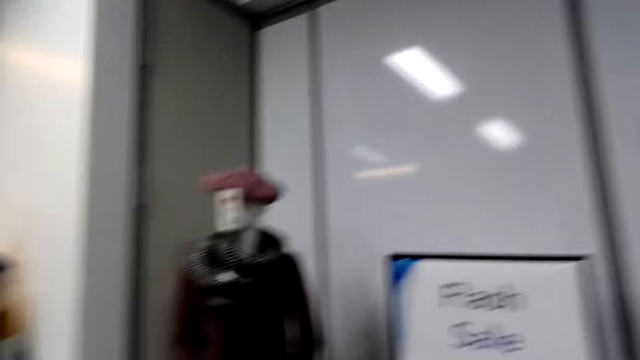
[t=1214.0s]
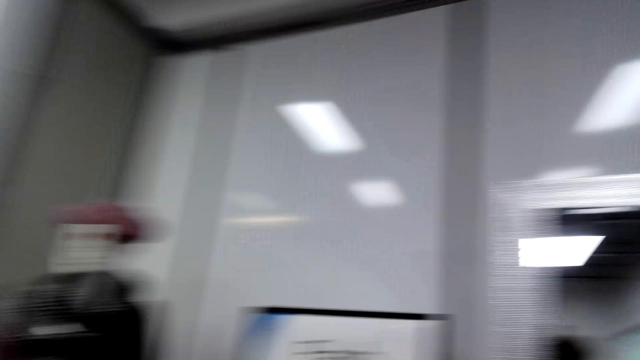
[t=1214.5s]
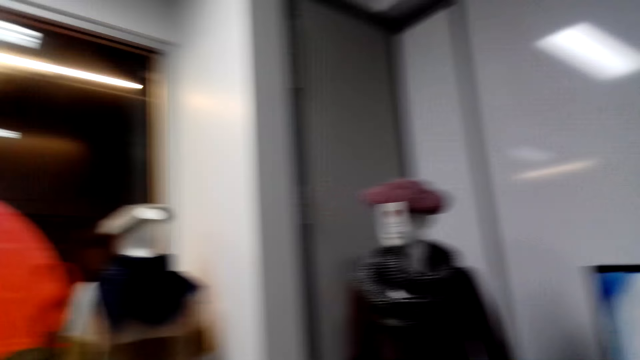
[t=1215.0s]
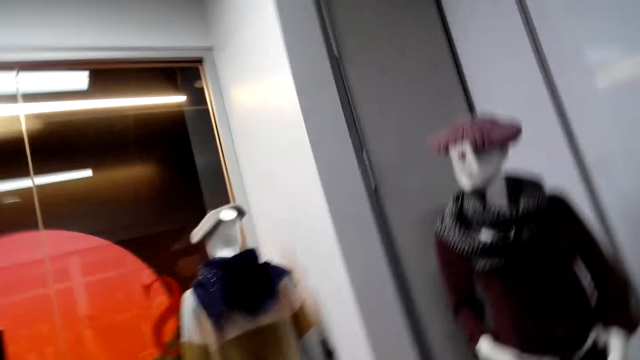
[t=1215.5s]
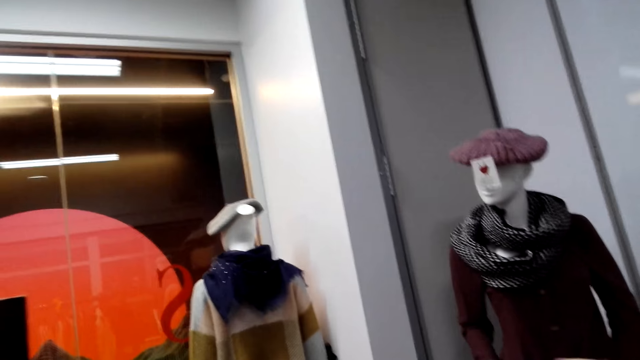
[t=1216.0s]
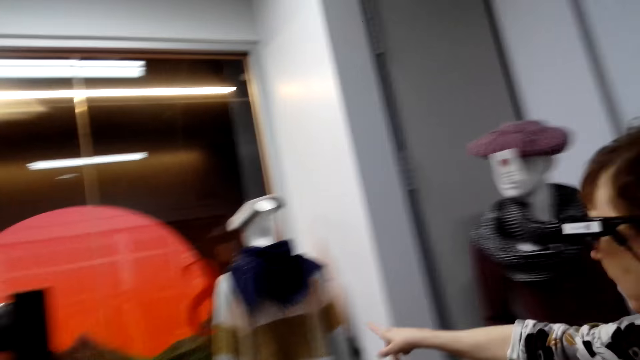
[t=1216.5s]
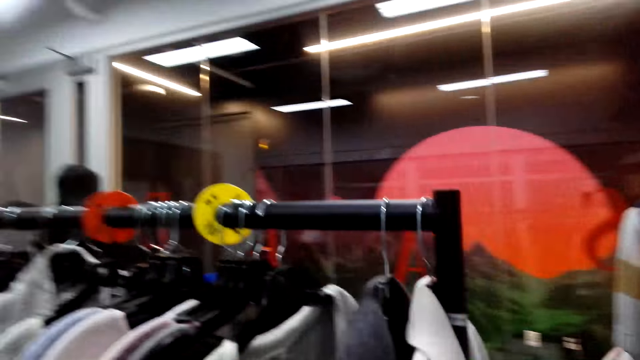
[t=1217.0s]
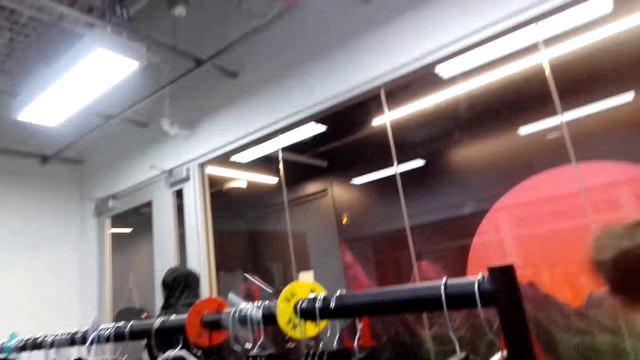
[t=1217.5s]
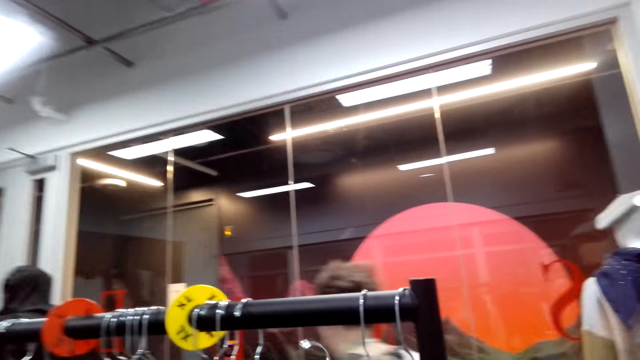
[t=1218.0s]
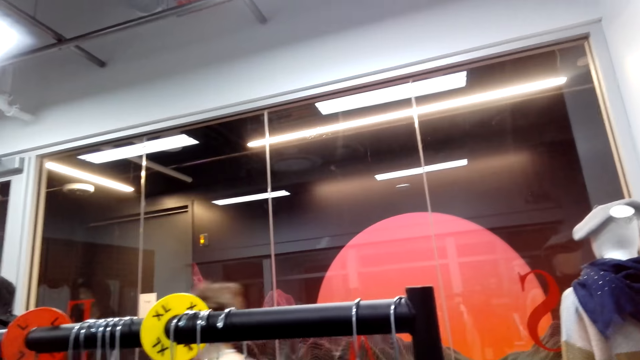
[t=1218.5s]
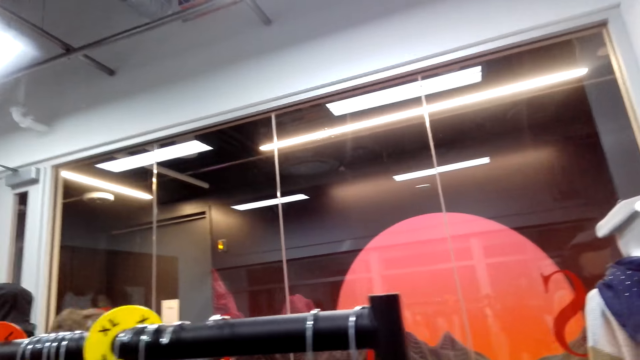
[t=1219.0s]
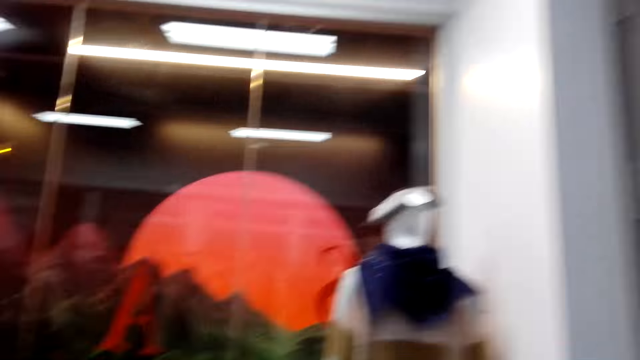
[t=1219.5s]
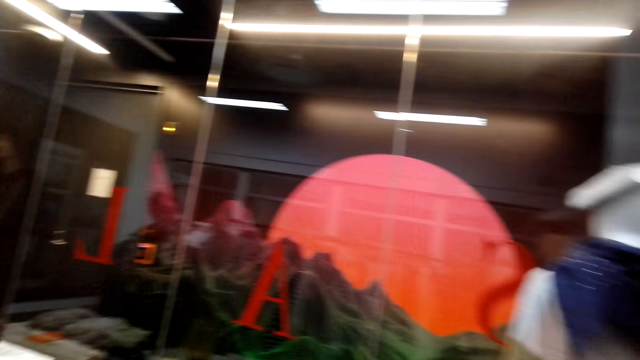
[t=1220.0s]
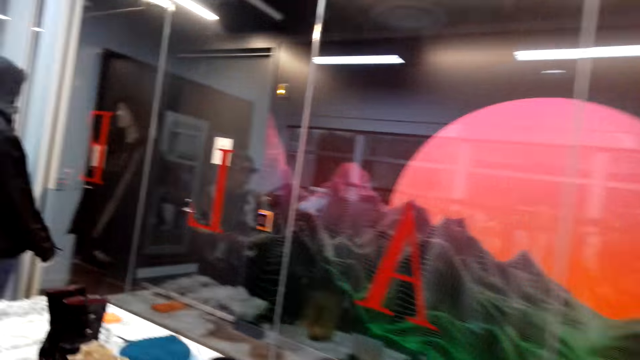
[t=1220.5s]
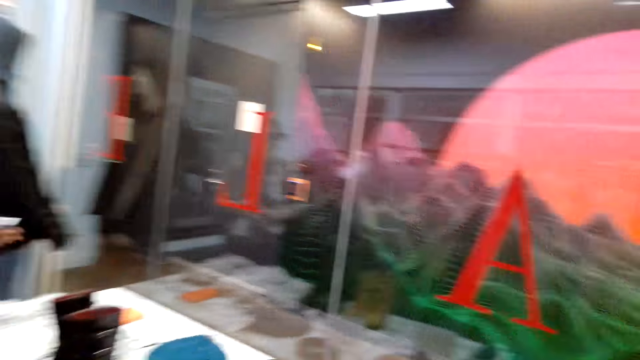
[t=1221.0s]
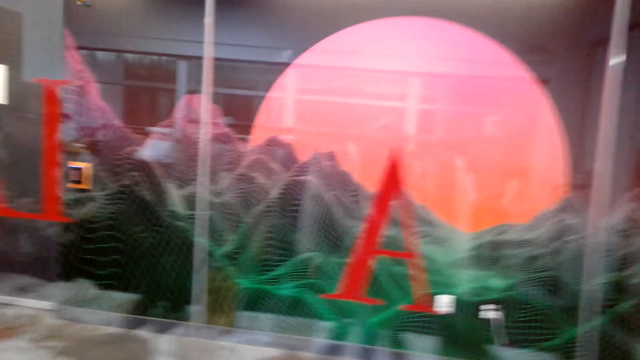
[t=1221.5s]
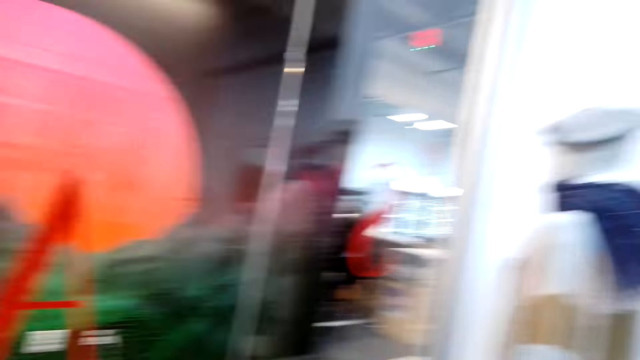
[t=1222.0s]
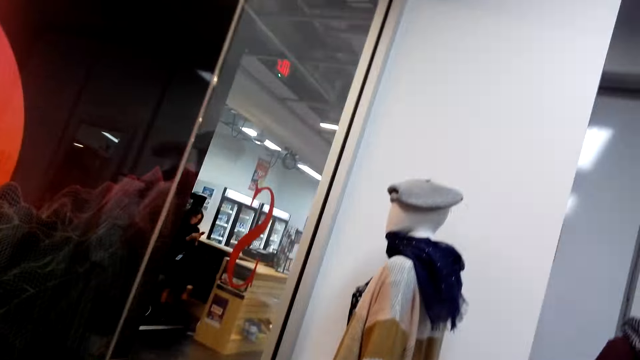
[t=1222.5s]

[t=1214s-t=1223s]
A person walks in the supermarket.

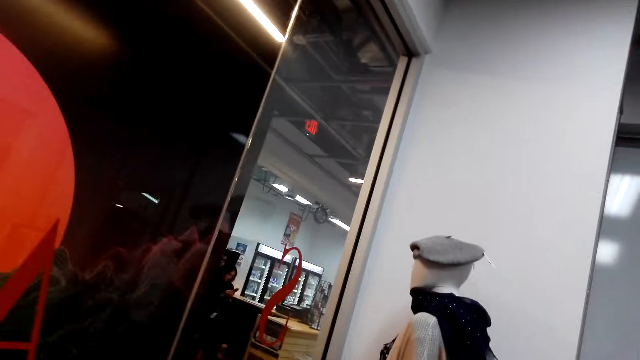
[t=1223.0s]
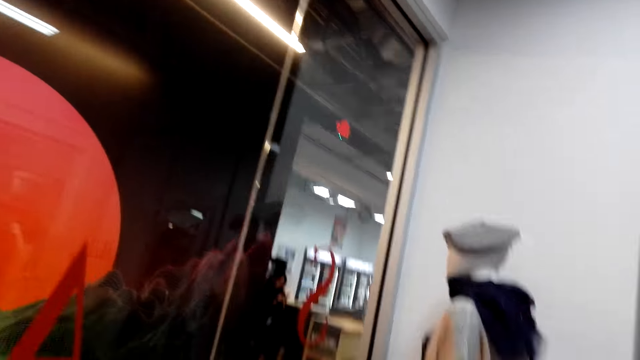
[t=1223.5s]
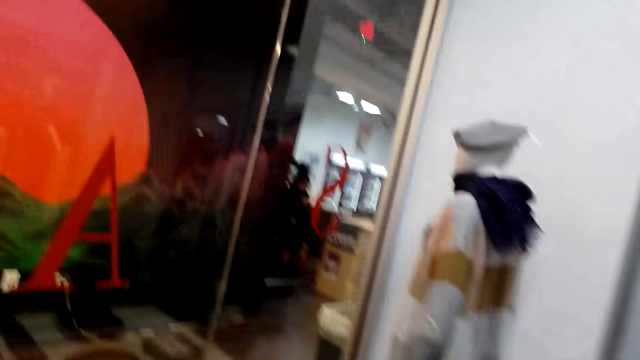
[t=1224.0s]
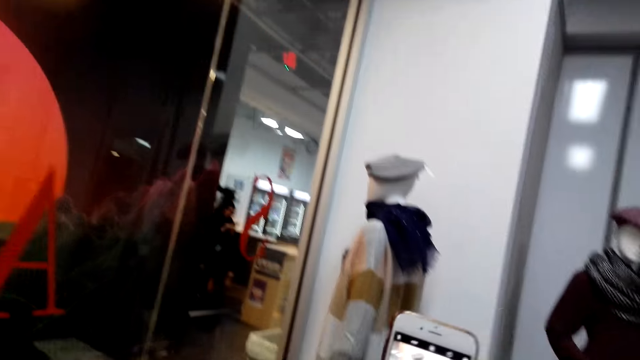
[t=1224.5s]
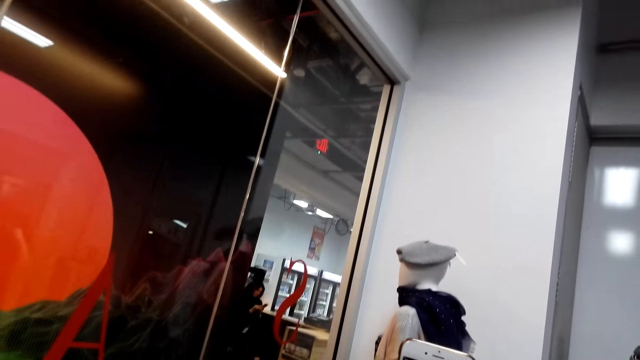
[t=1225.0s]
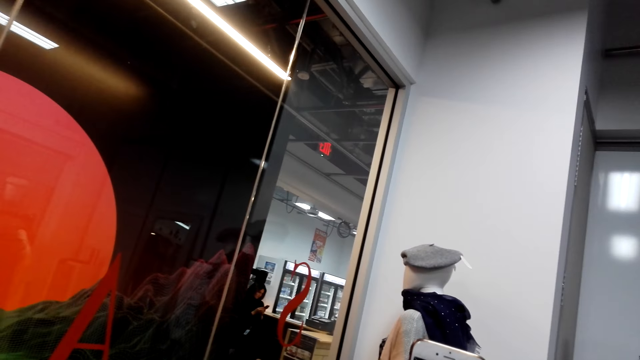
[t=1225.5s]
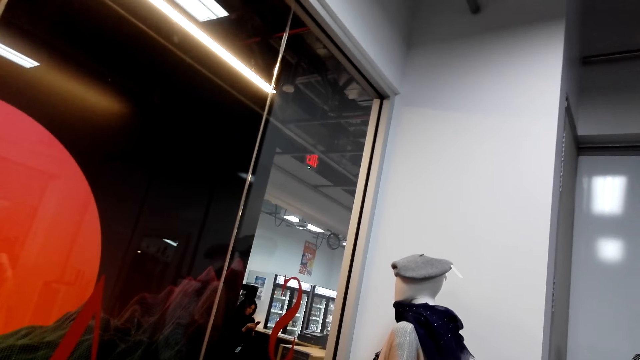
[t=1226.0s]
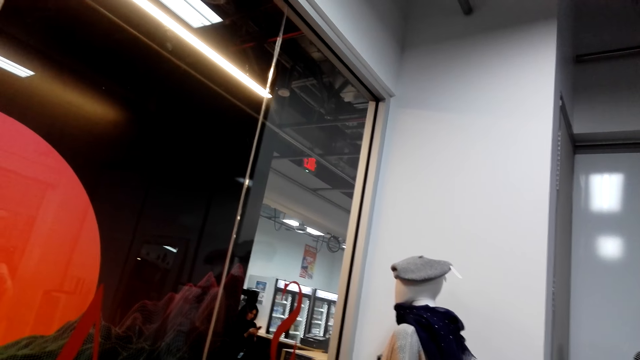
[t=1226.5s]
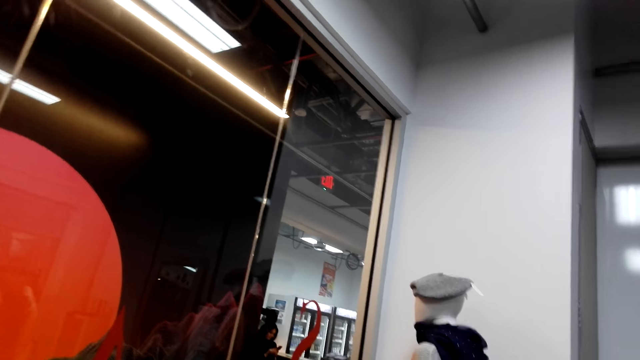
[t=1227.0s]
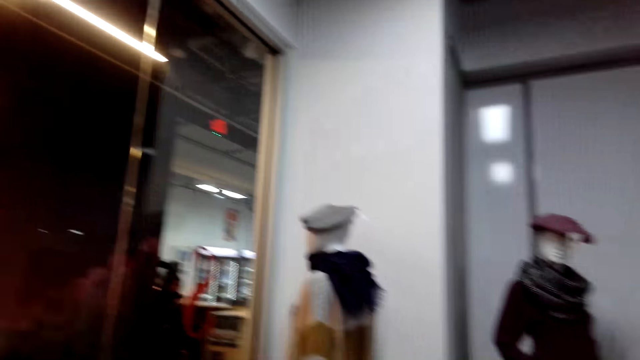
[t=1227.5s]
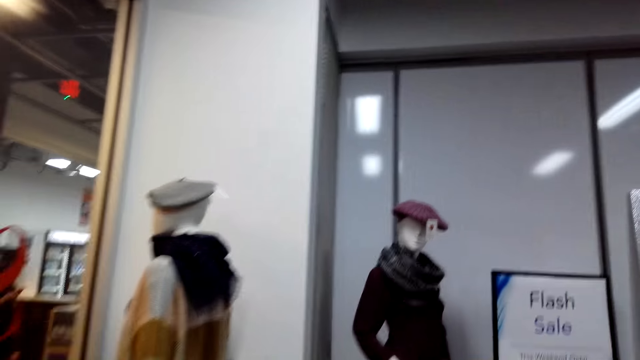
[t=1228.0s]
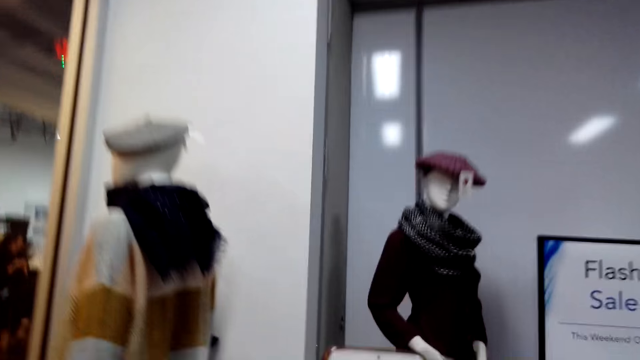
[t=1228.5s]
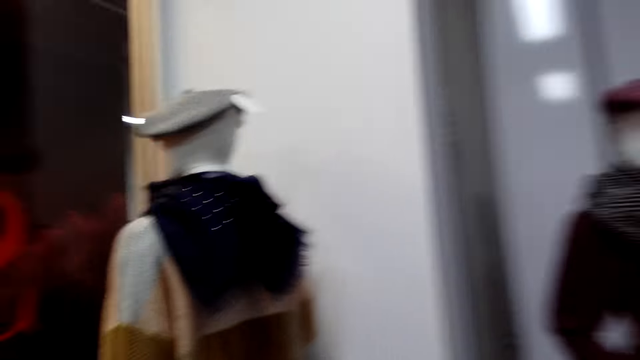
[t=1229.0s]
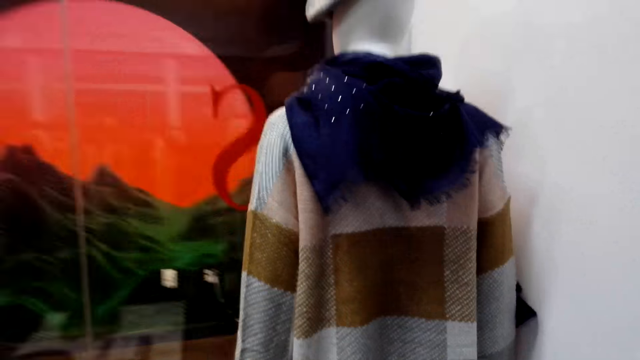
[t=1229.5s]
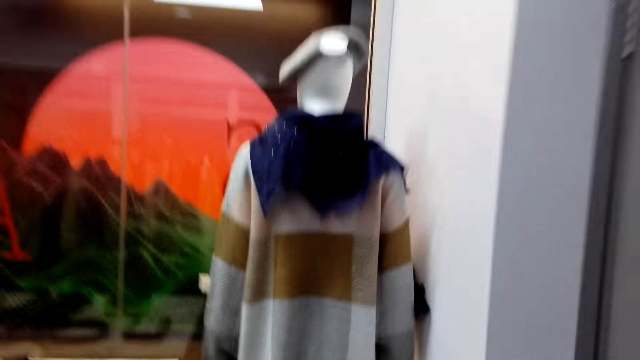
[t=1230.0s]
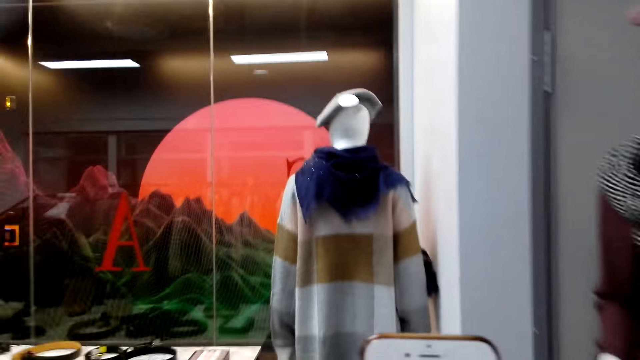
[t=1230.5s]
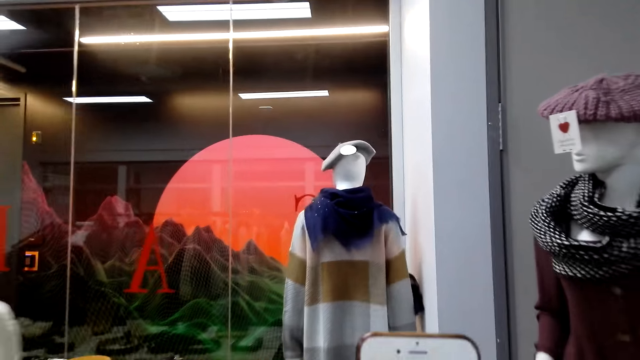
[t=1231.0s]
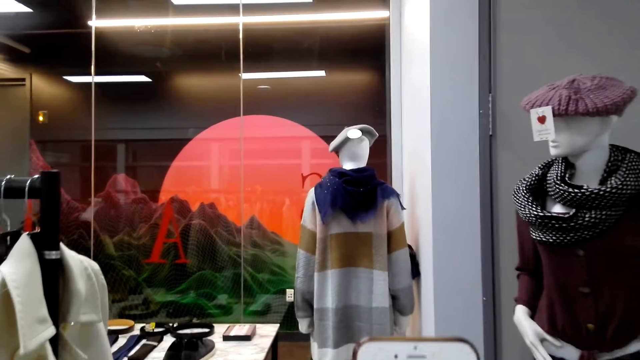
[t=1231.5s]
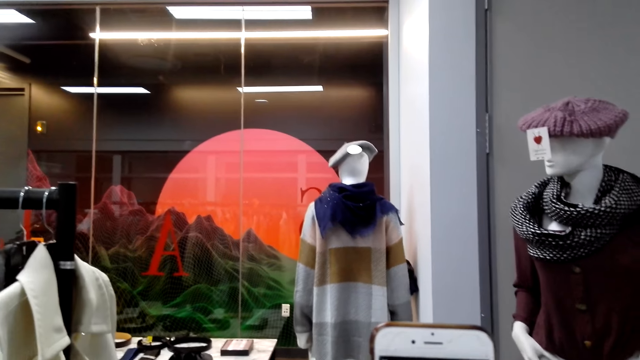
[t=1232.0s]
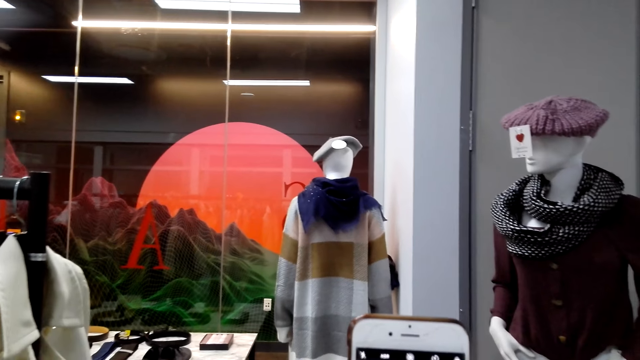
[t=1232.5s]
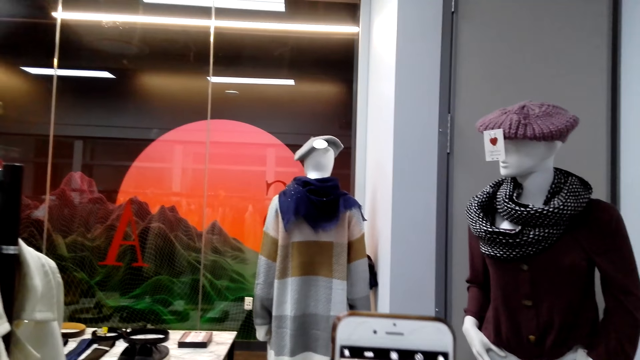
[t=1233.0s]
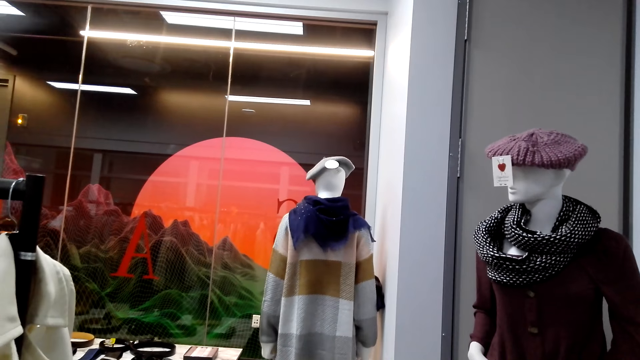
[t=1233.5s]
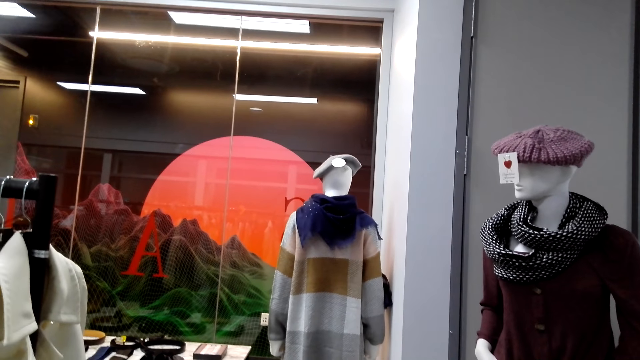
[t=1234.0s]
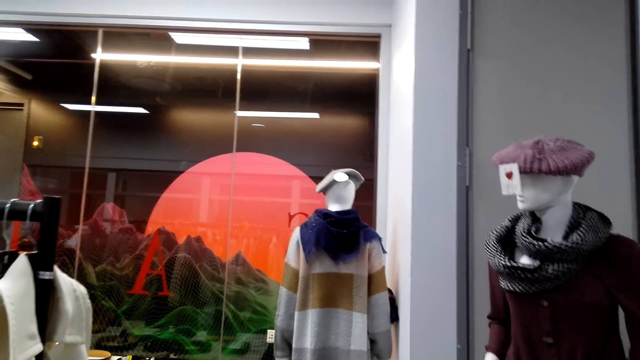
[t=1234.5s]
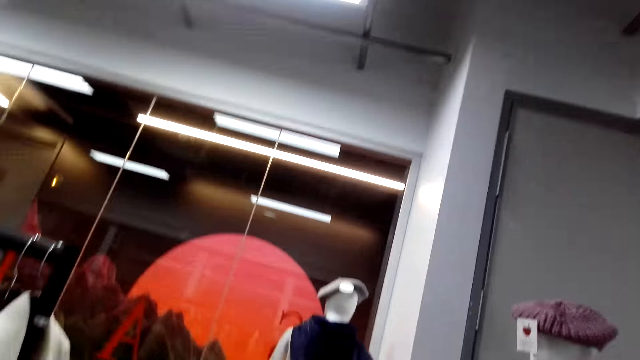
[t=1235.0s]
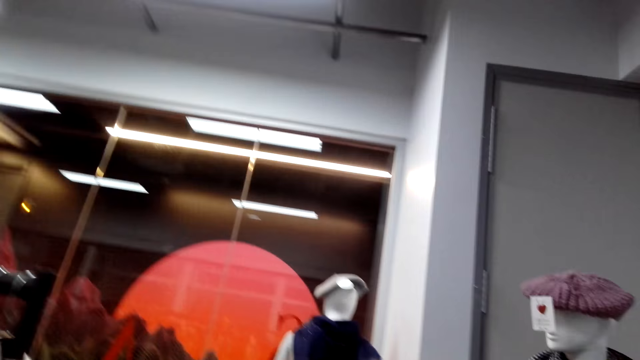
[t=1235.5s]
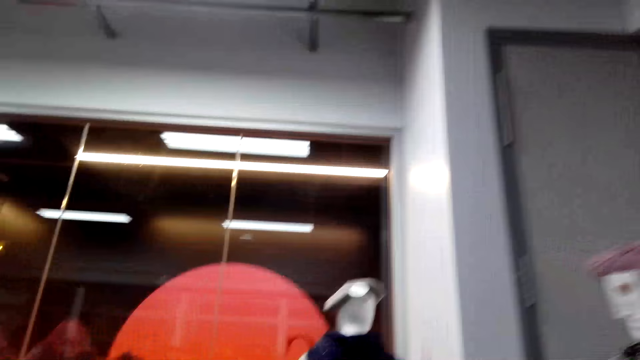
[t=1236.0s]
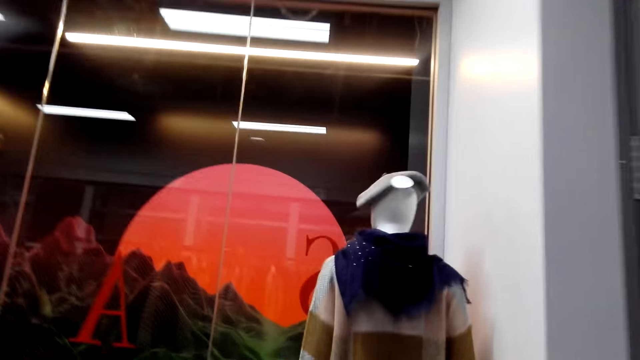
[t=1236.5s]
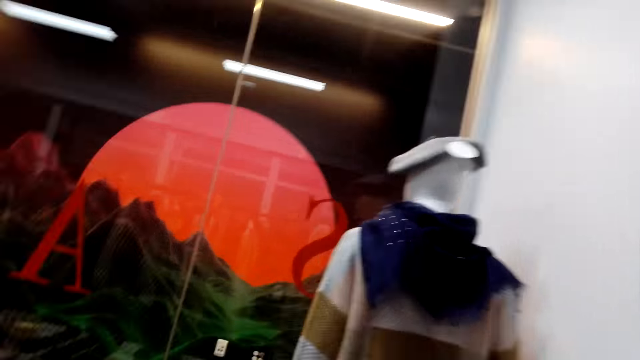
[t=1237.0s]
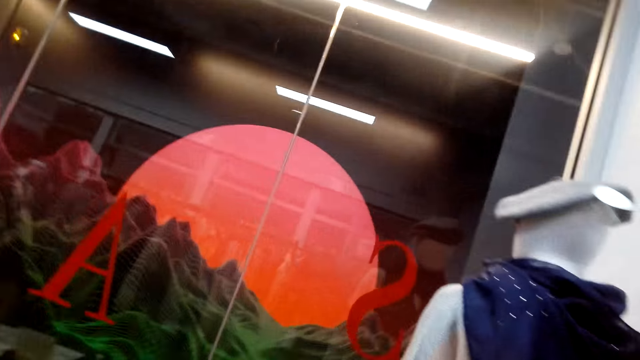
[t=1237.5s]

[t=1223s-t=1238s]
The camera wearer operates her cellphone. She returns the t-shirt to the cloth hanger. She takes a photo of a cloth model with the cell phone.
